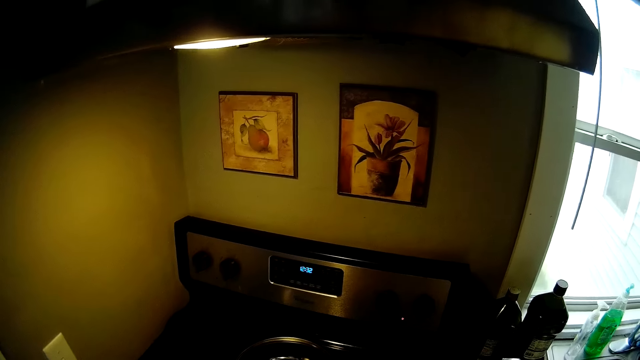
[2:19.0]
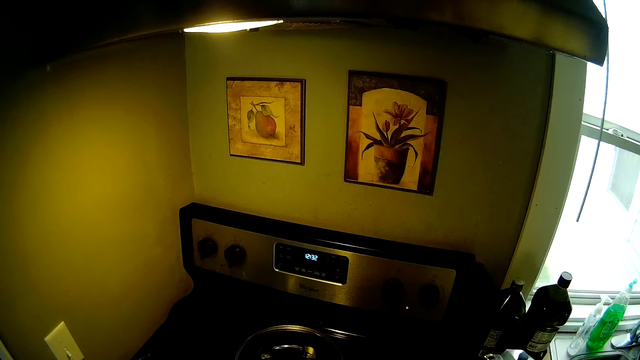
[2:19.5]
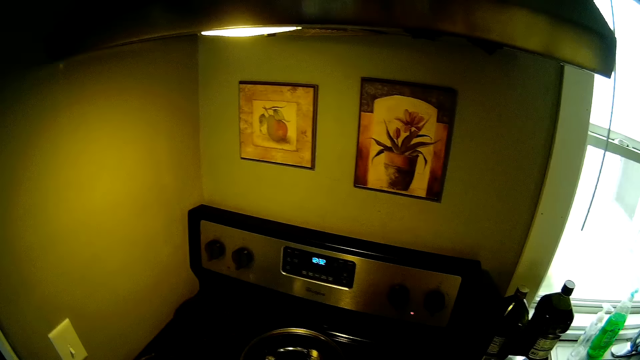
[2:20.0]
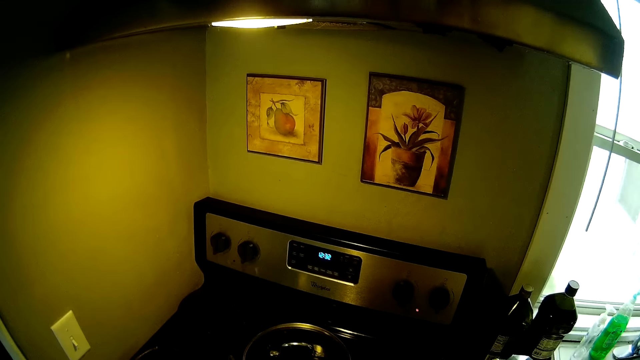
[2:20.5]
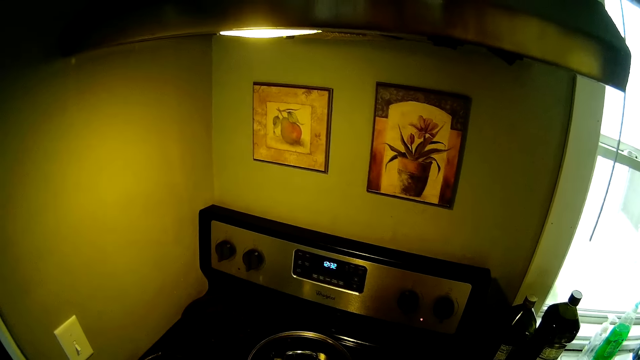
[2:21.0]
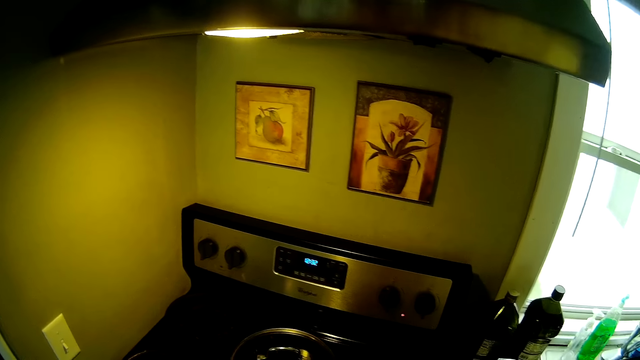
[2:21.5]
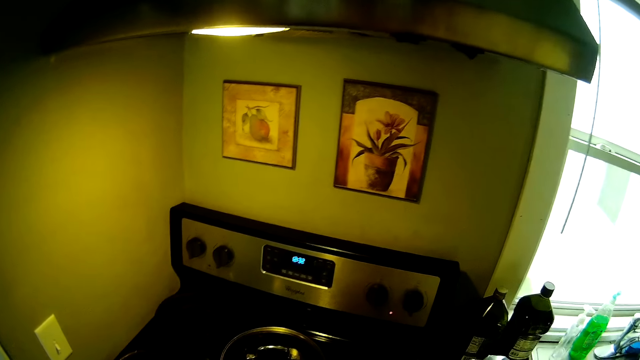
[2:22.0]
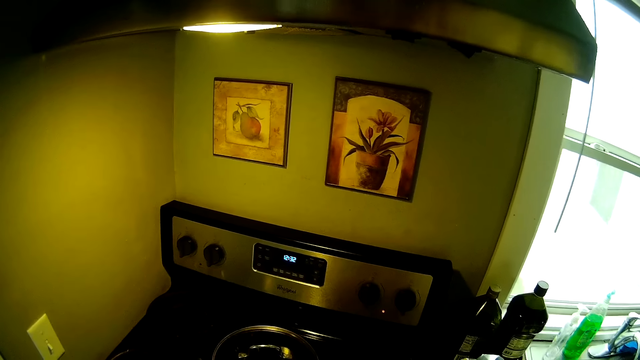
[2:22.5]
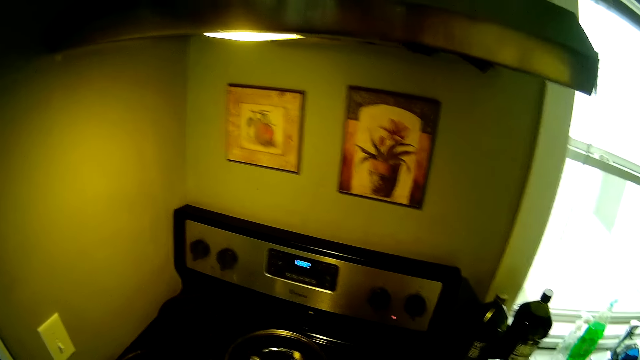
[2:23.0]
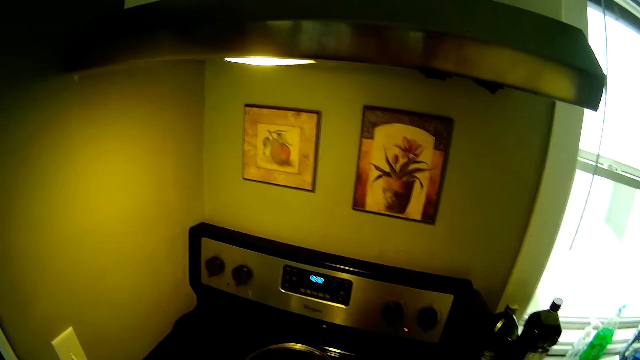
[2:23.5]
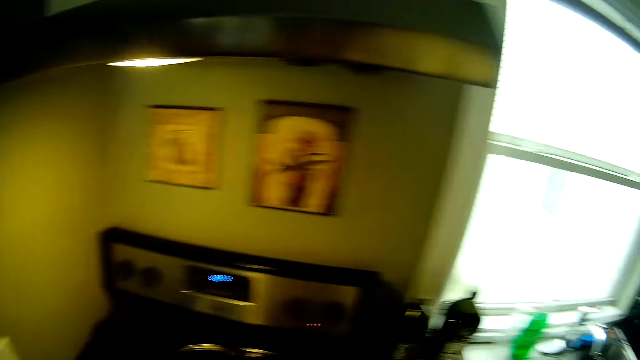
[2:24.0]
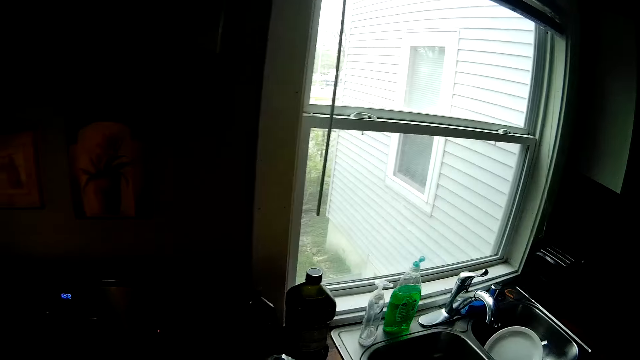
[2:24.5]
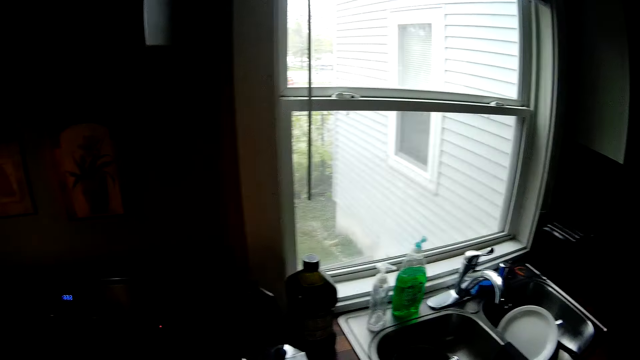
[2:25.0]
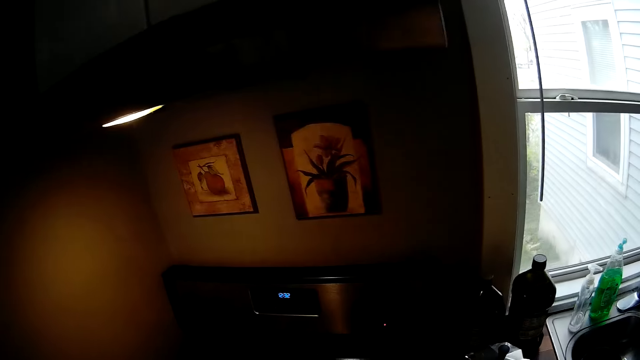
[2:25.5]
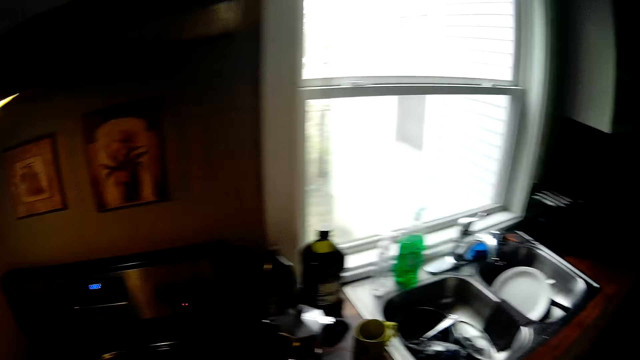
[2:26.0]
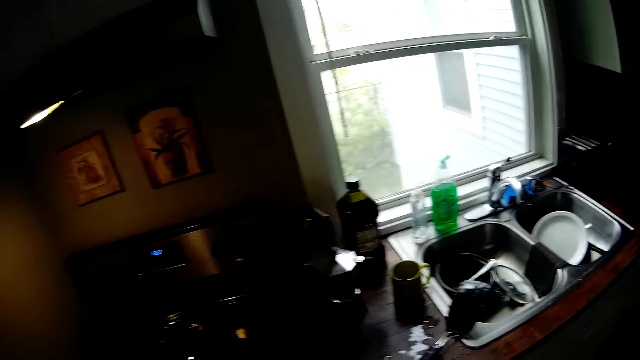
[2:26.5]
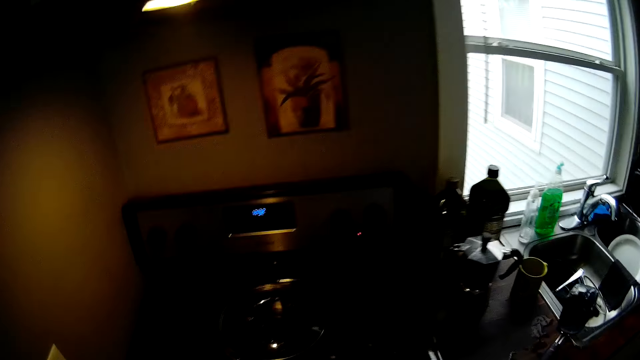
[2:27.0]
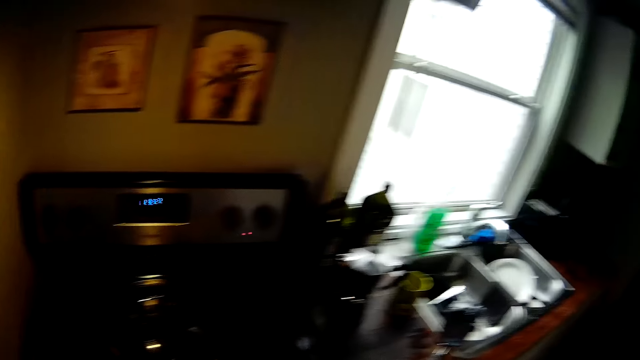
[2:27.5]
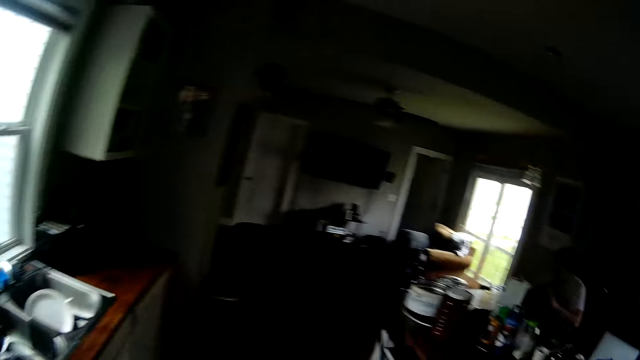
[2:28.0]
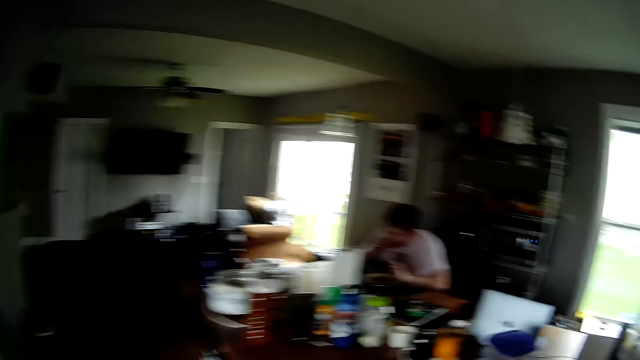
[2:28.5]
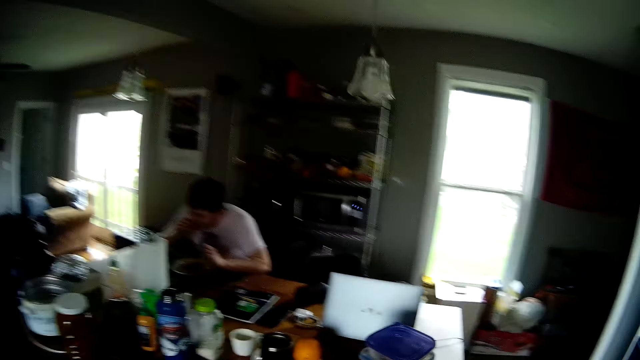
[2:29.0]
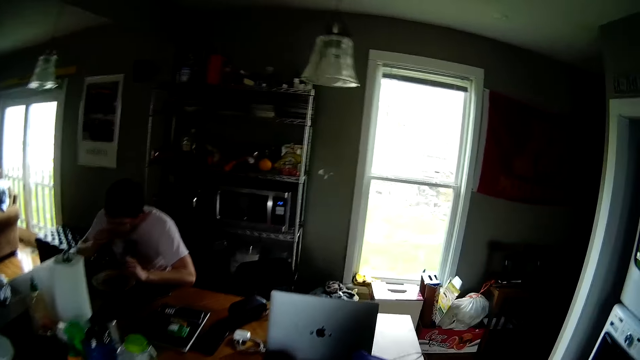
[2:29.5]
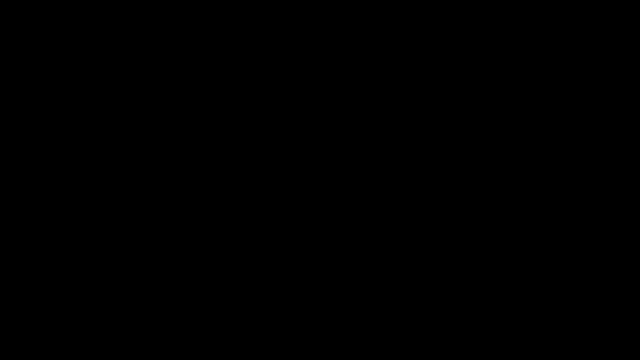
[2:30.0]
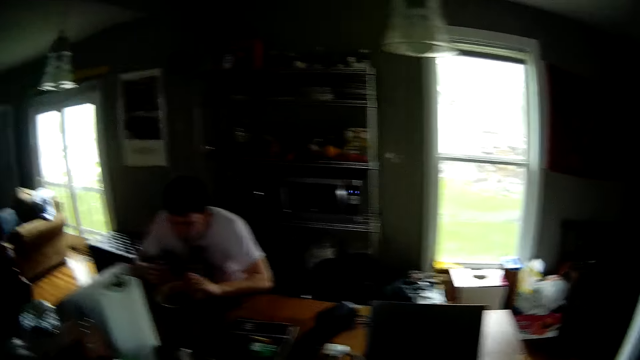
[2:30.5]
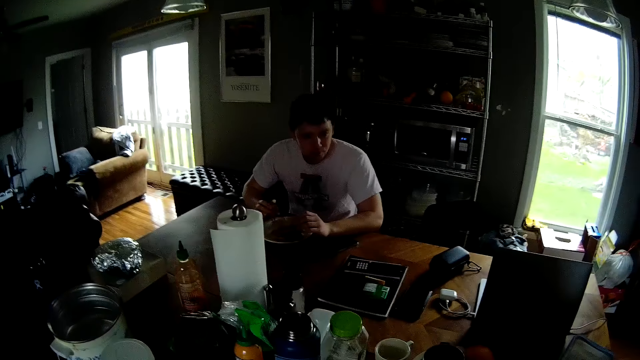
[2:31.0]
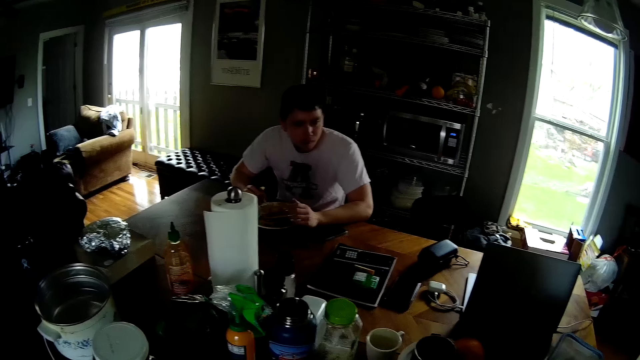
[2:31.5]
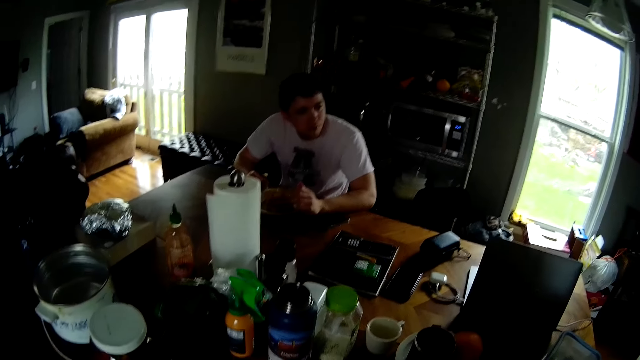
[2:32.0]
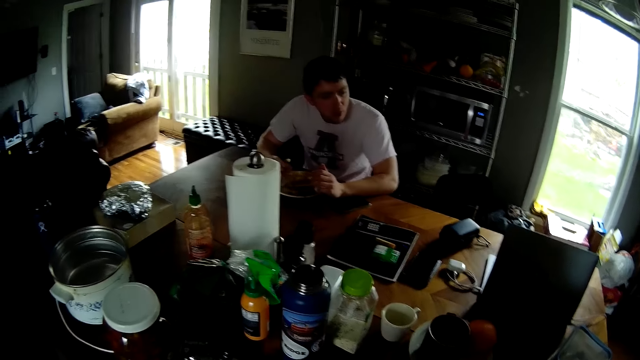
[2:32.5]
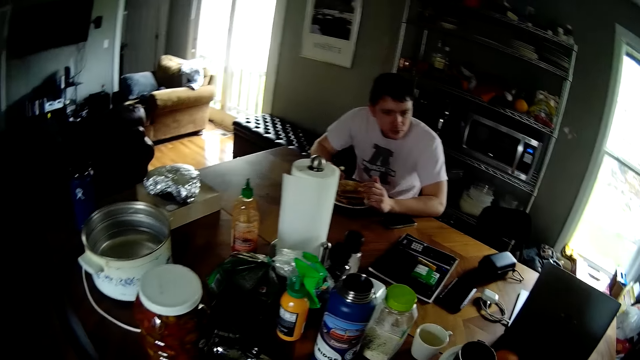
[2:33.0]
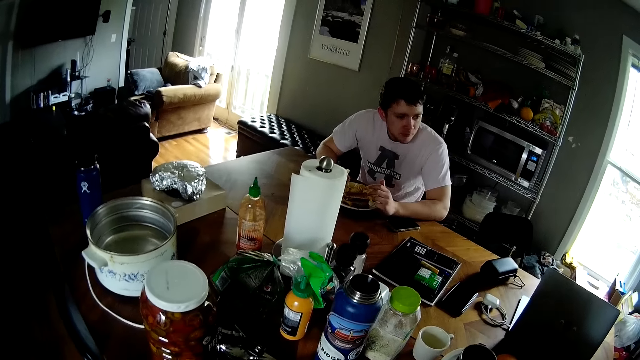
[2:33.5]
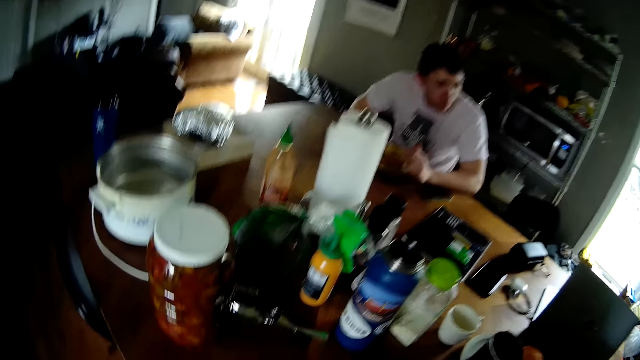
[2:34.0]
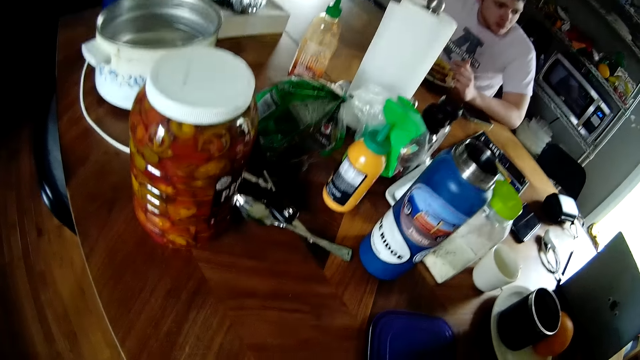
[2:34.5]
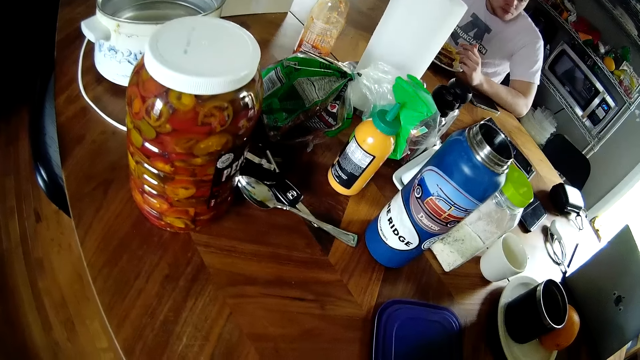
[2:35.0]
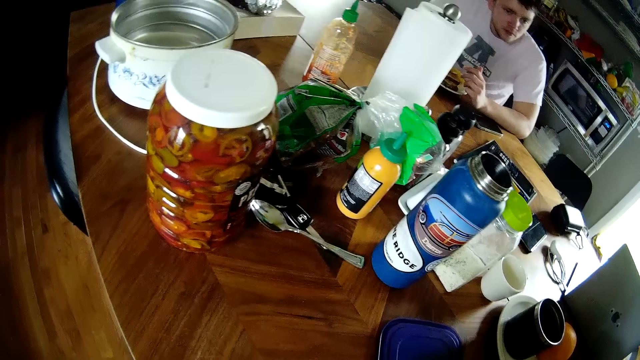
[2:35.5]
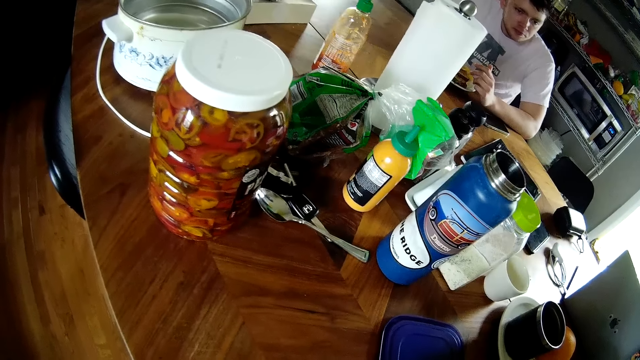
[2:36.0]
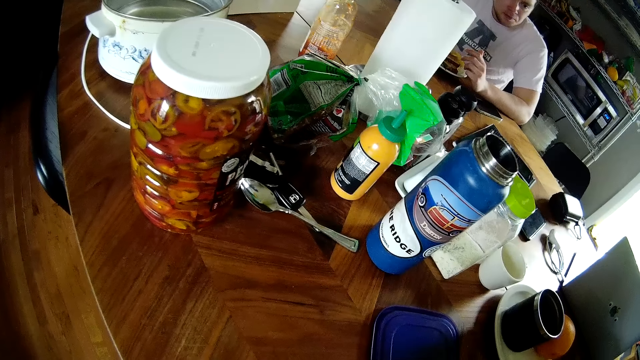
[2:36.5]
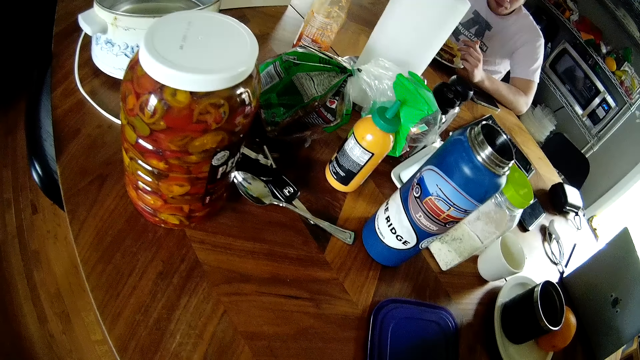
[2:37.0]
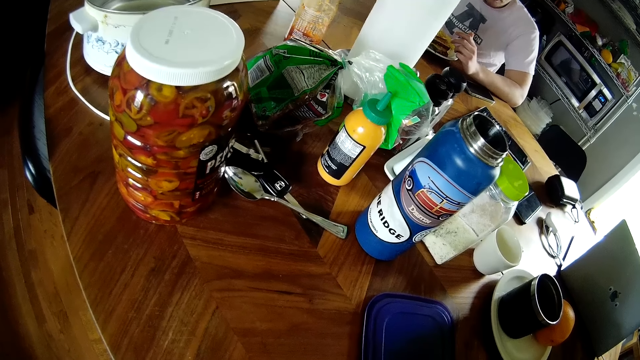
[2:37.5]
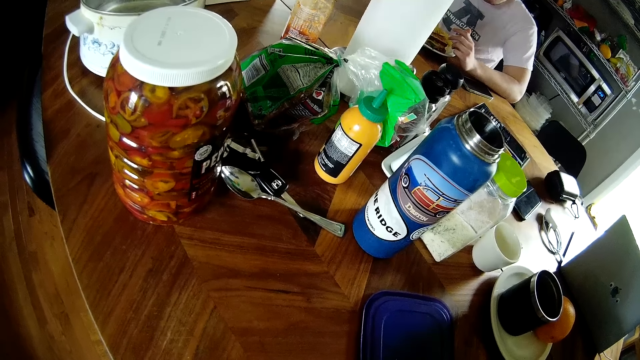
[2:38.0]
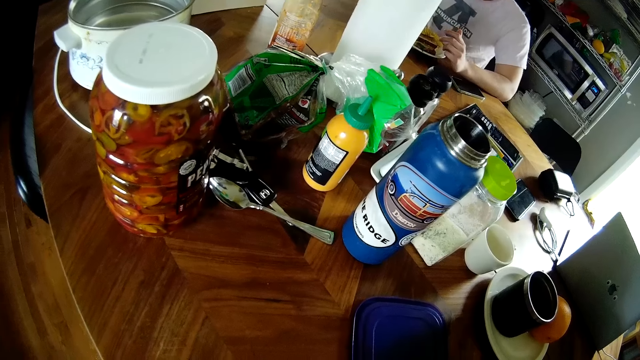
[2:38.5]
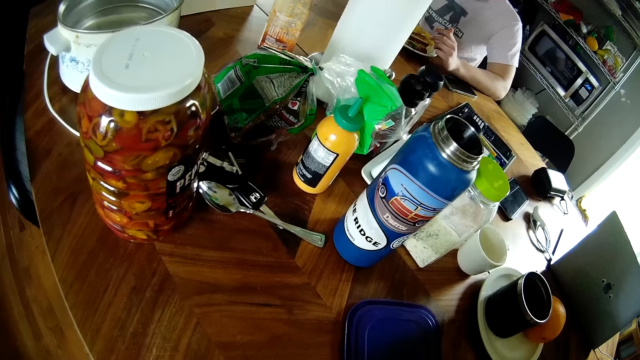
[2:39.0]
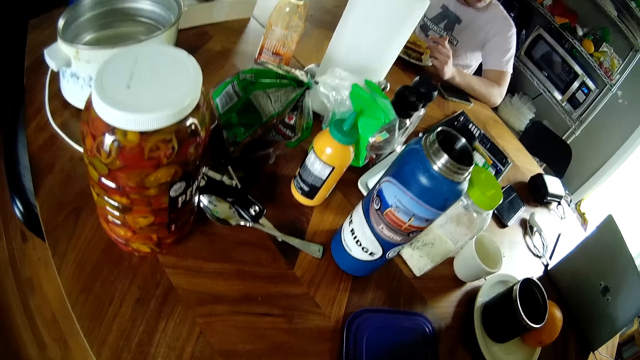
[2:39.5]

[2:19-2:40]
The camera wearer looks around, turns around and moves towards the table. The man eats a sandwich. The camera wearer looks at the table.
